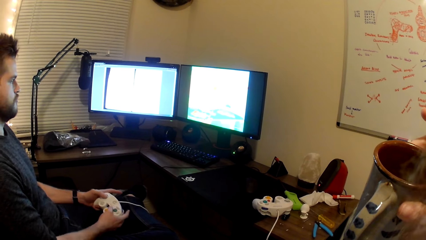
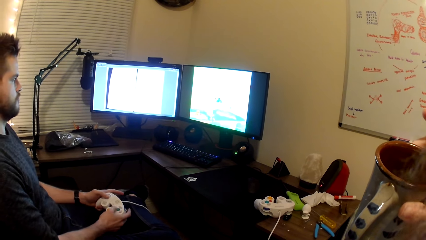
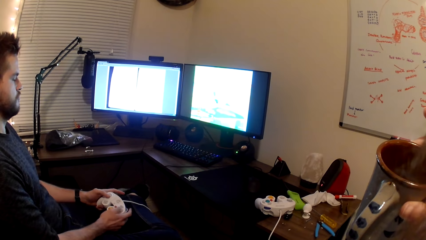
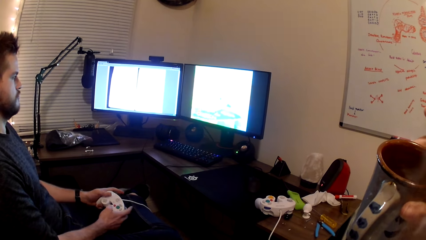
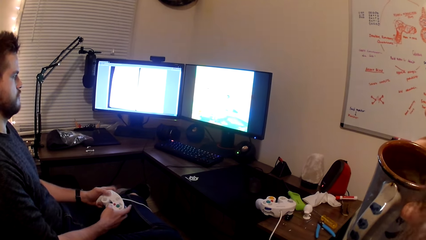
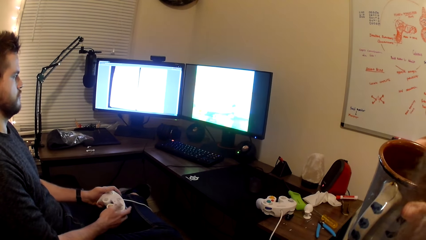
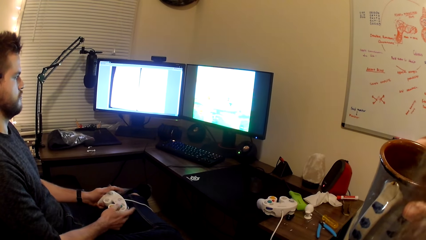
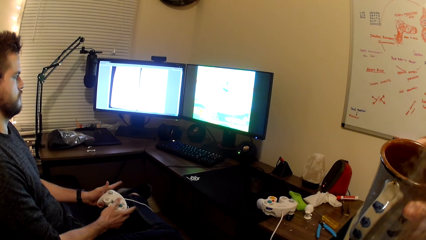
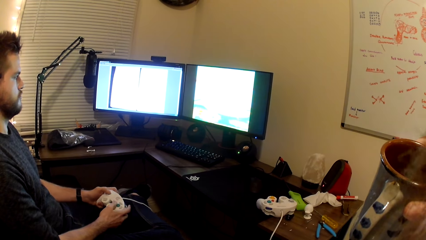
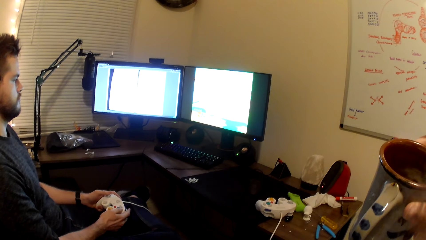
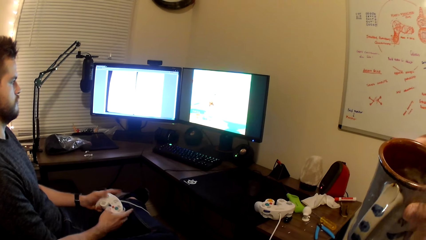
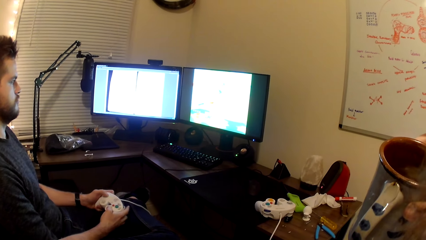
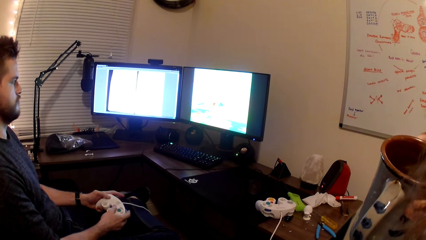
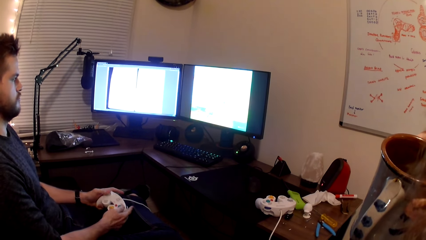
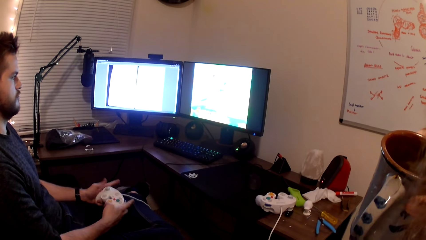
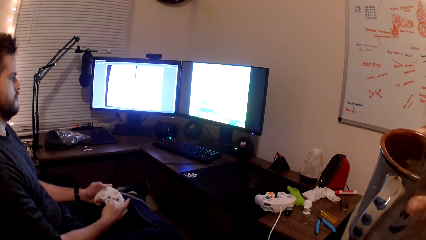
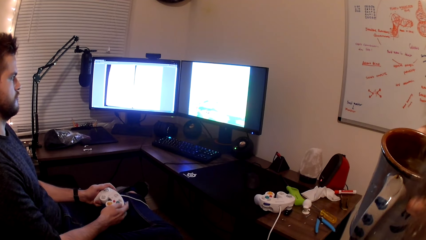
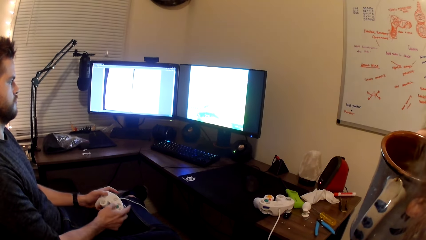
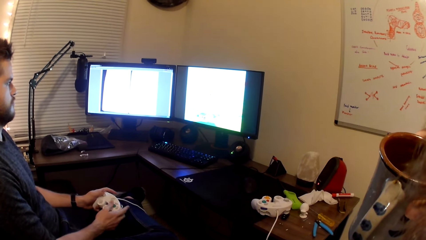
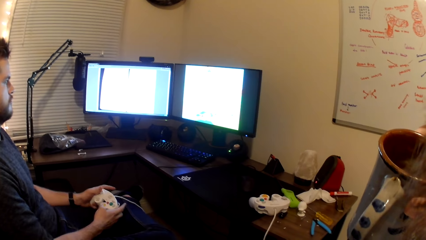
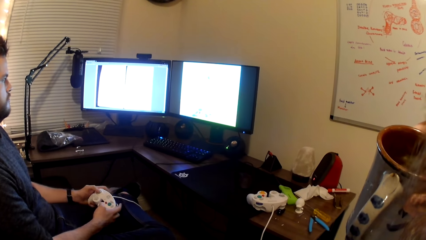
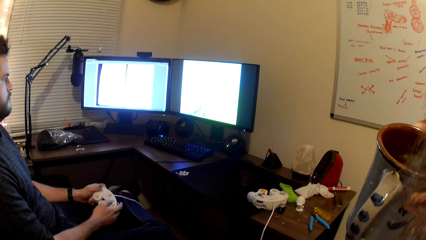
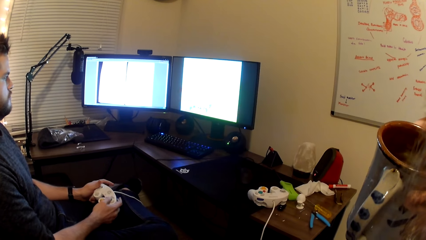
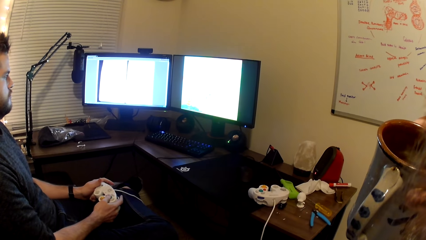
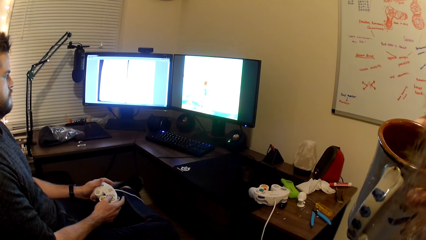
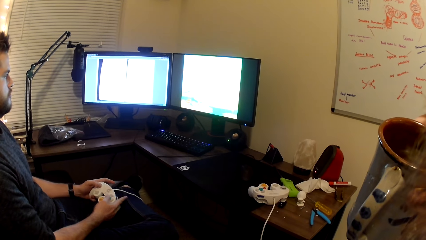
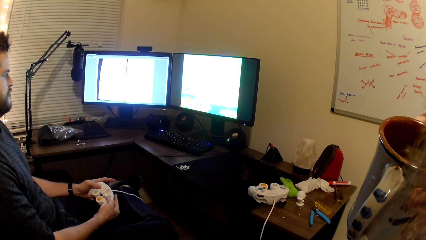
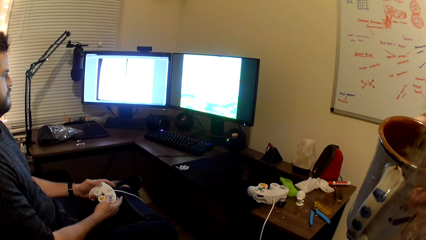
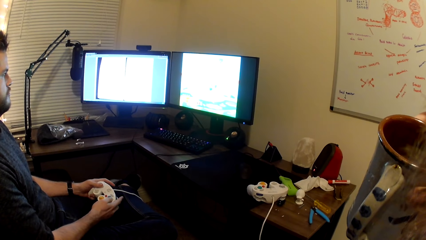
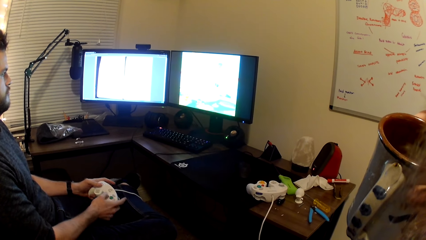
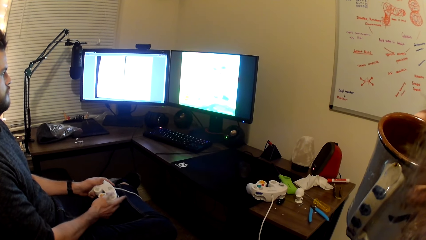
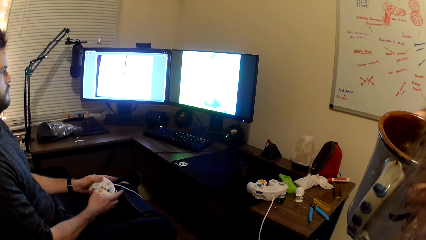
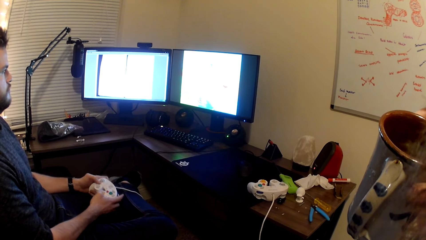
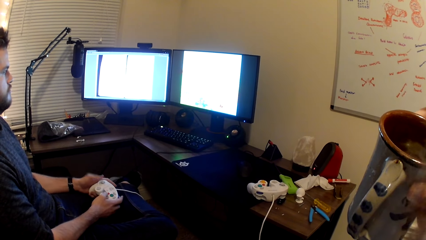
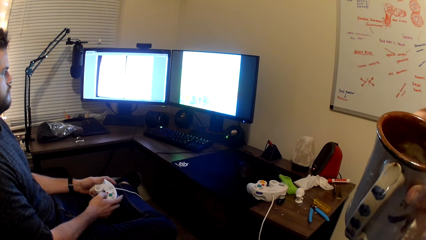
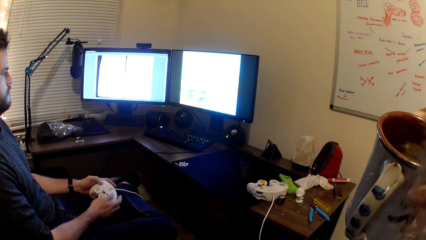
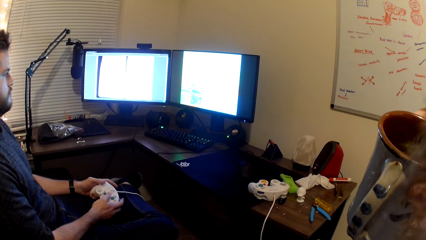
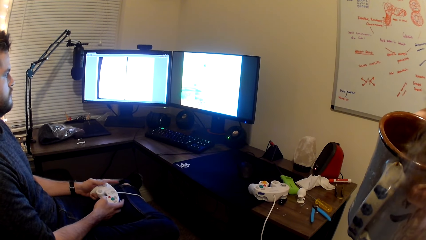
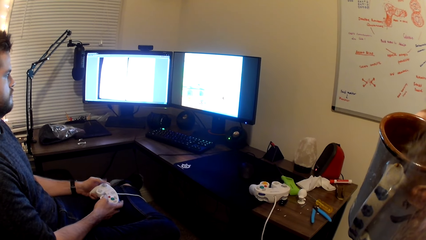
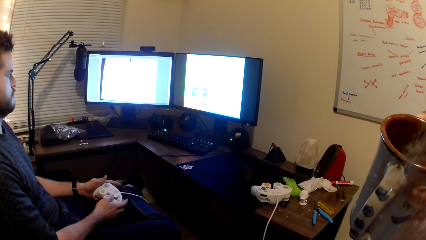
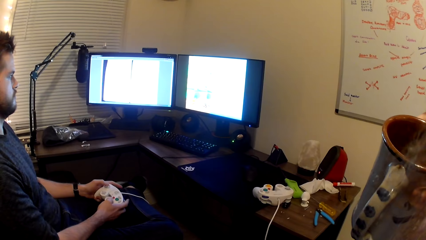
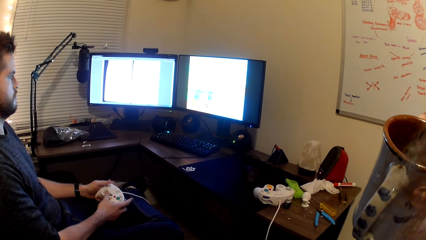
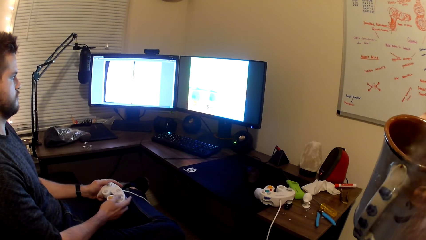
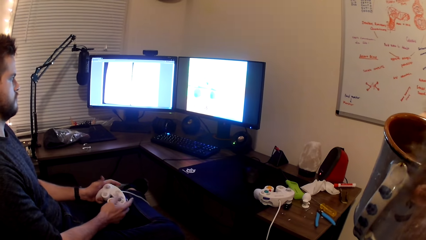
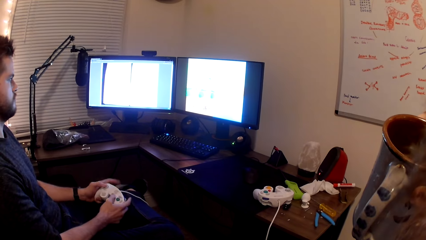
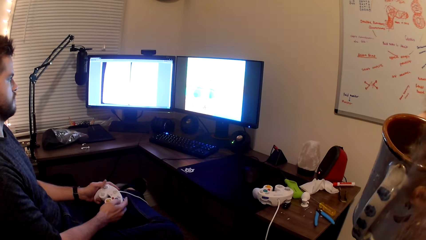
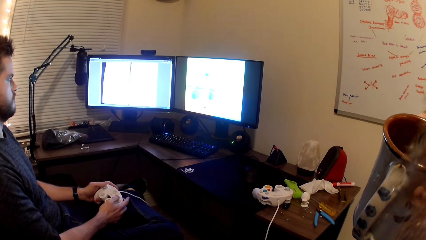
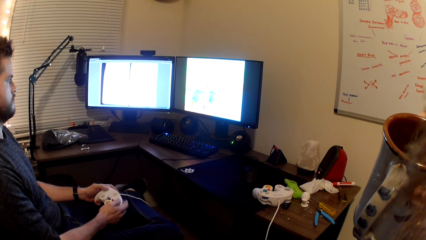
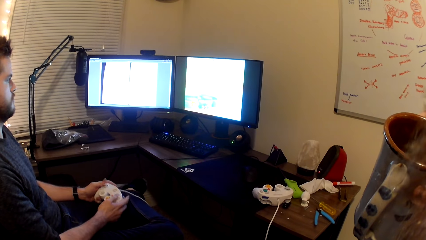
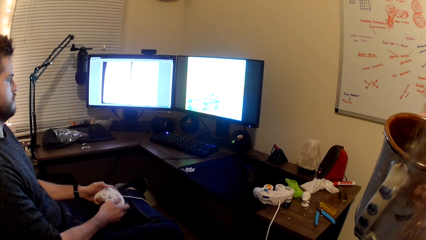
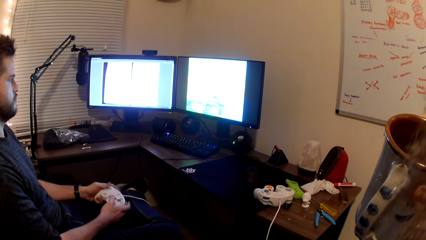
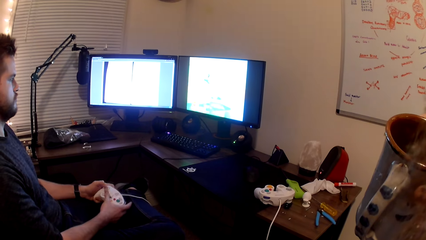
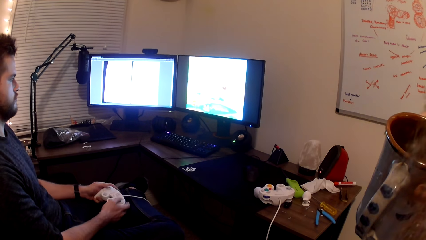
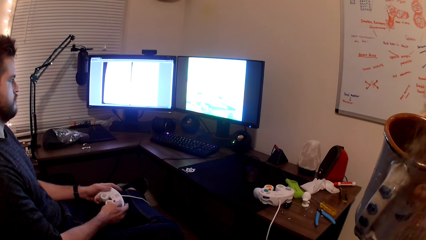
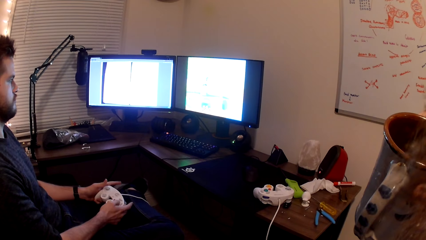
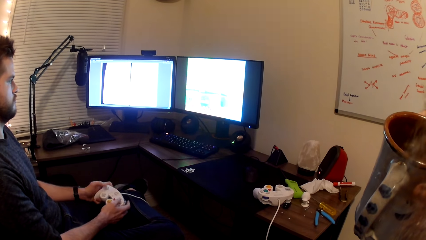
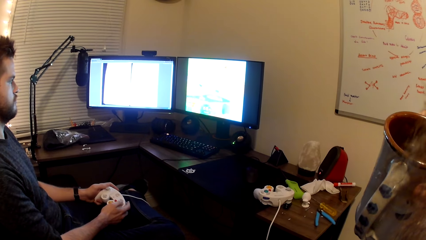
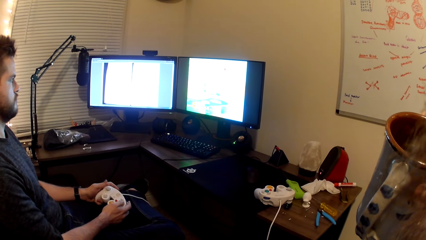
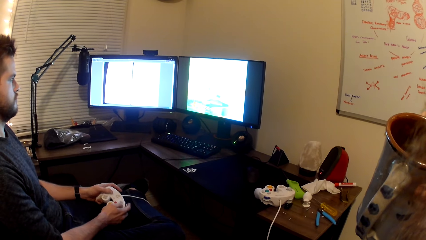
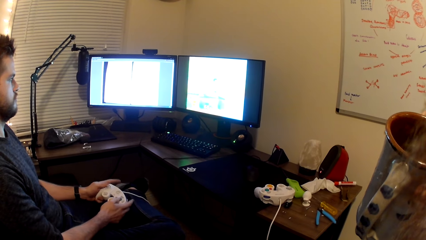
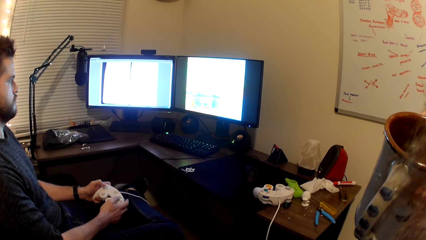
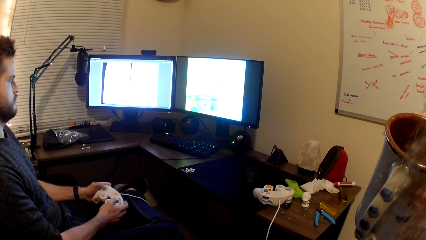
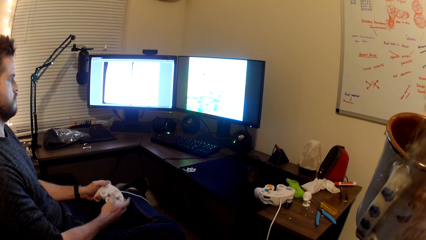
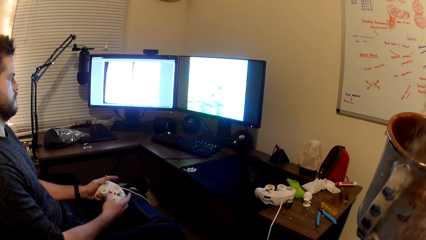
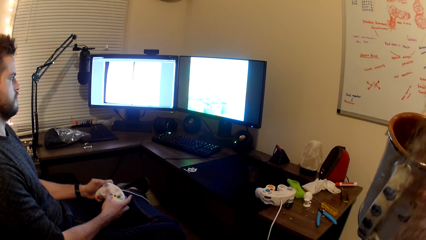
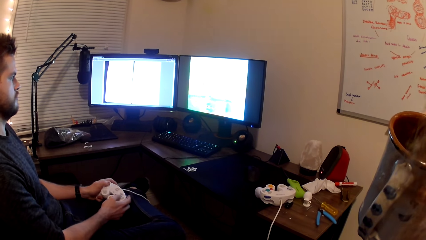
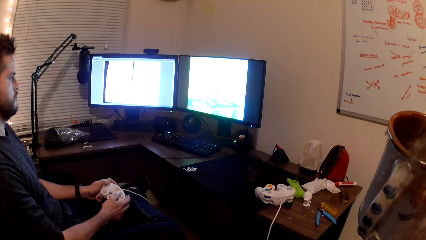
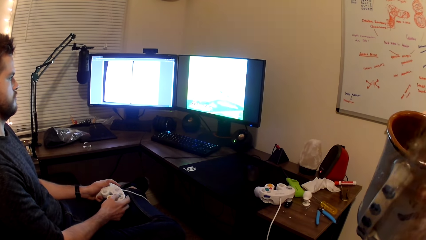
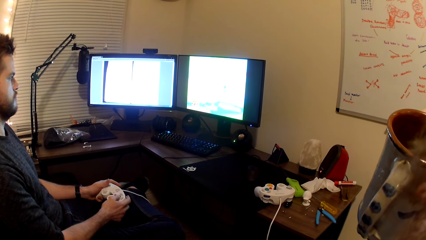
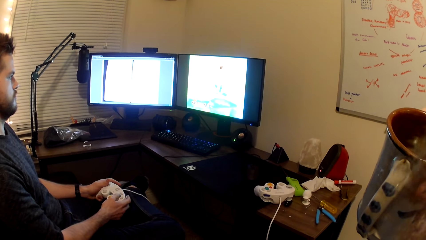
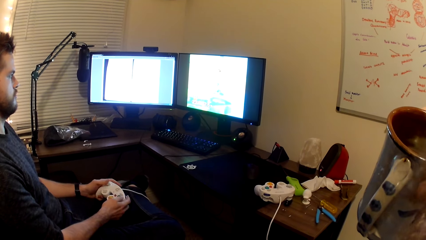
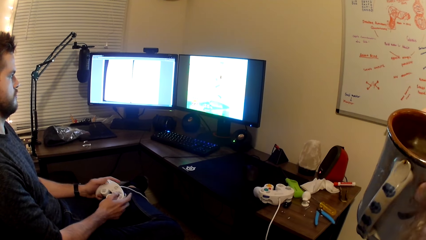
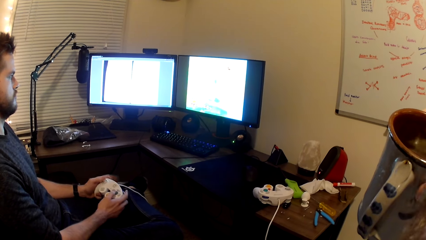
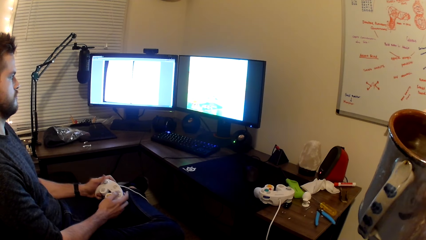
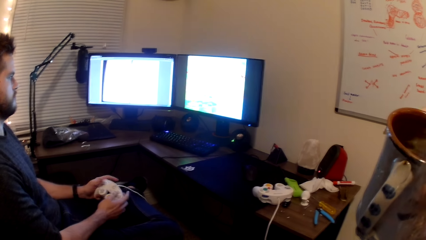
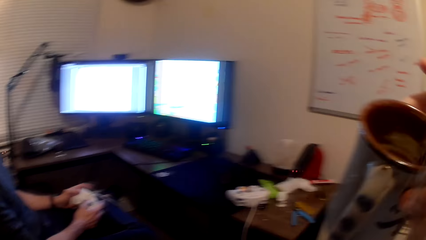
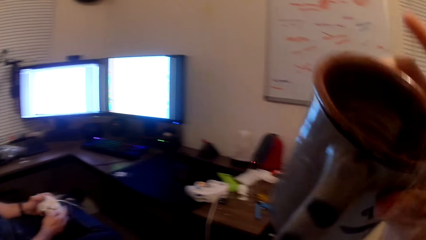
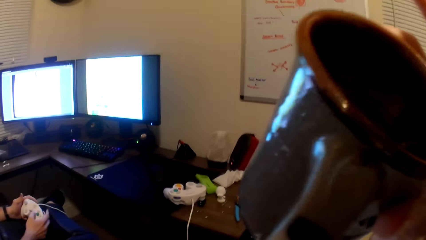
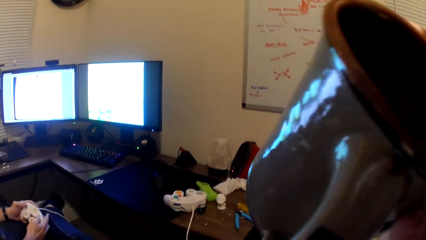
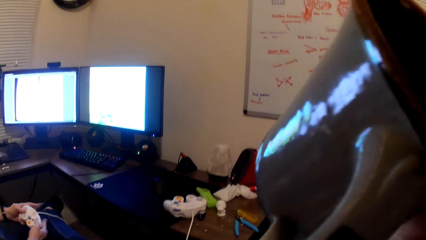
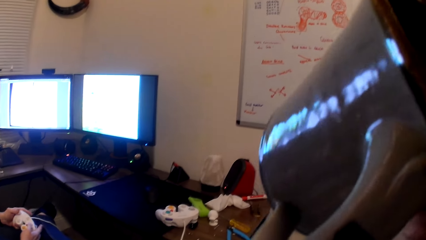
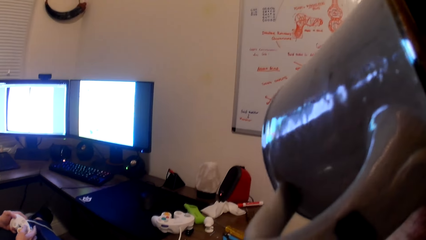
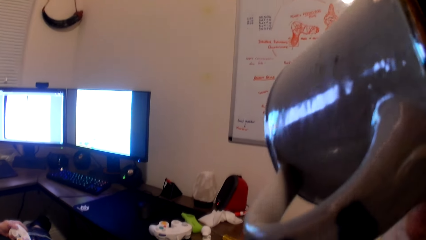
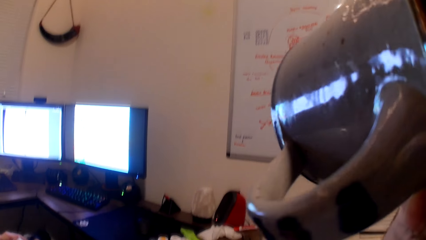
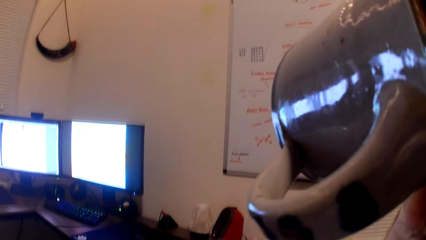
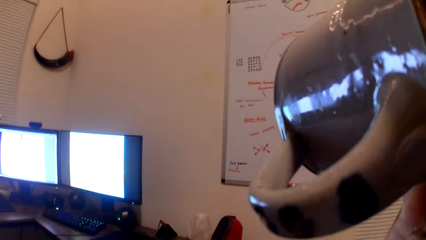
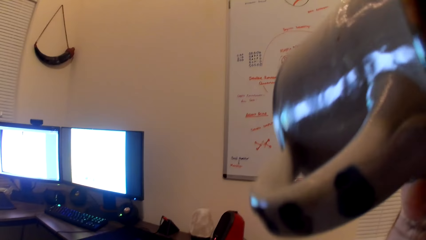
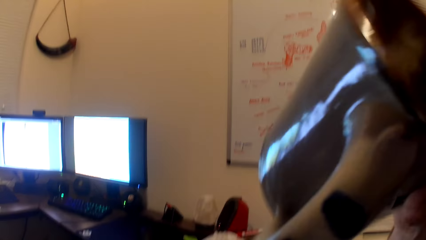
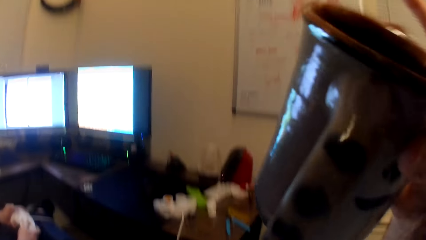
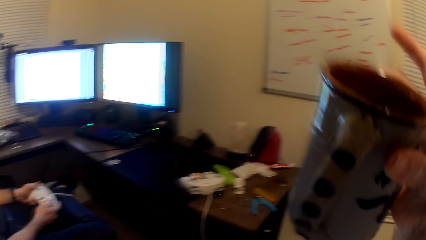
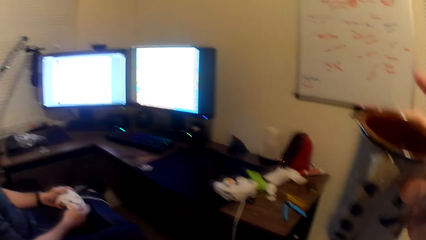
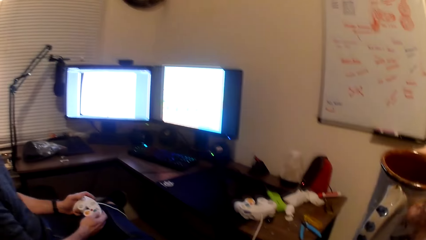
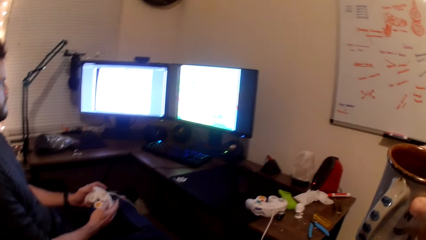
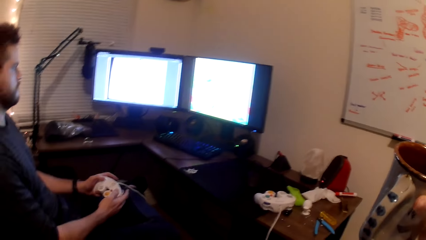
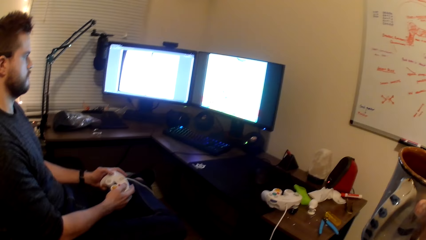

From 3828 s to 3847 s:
The camera wearer puts the cup in his mouth with his right hand. He drinks from the mug. He removes the cup from his mouth.
